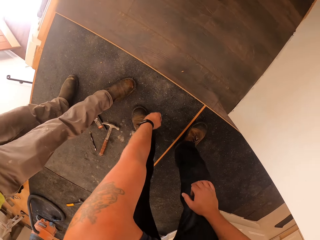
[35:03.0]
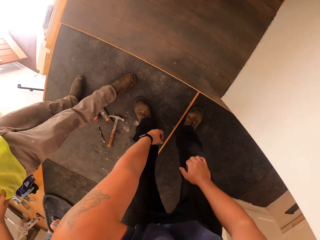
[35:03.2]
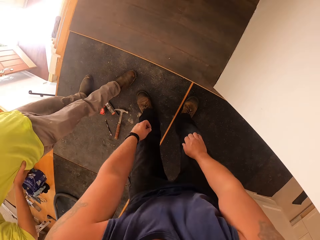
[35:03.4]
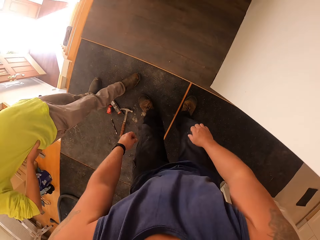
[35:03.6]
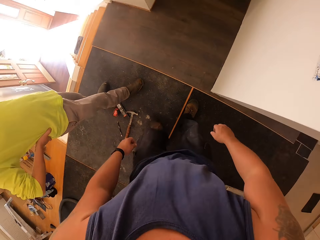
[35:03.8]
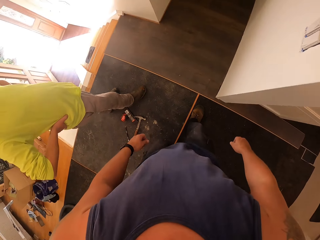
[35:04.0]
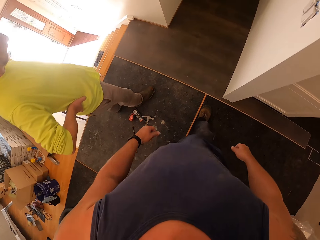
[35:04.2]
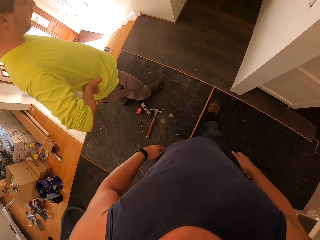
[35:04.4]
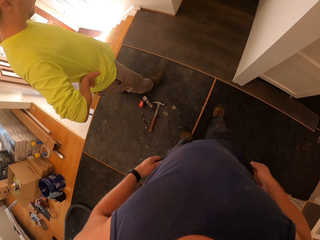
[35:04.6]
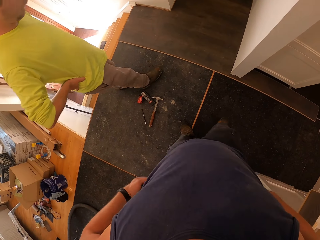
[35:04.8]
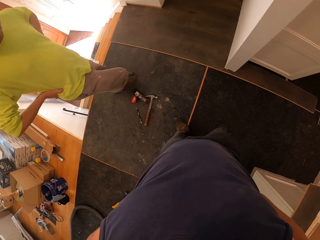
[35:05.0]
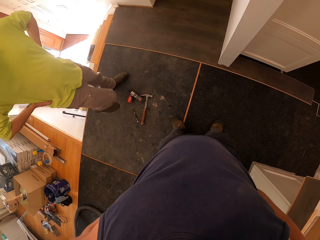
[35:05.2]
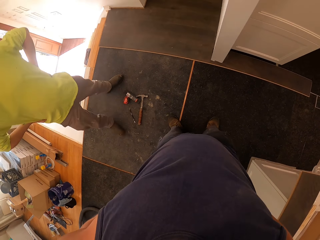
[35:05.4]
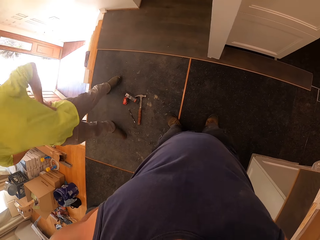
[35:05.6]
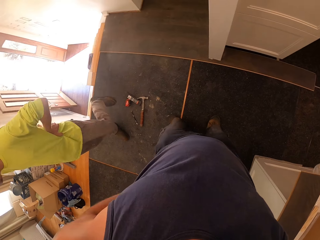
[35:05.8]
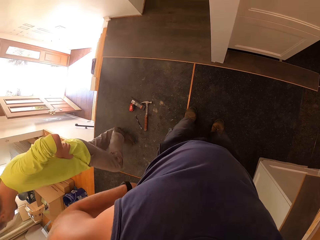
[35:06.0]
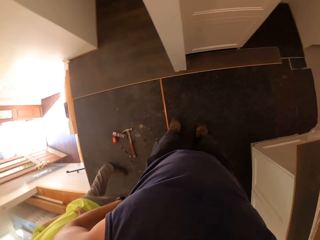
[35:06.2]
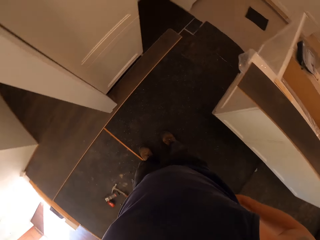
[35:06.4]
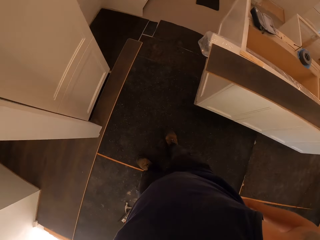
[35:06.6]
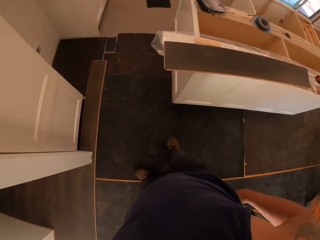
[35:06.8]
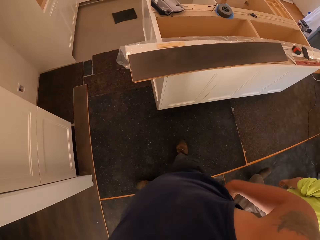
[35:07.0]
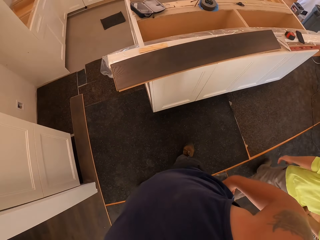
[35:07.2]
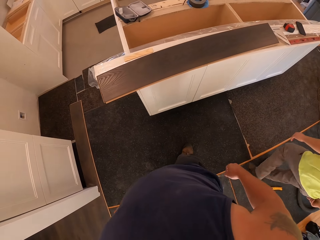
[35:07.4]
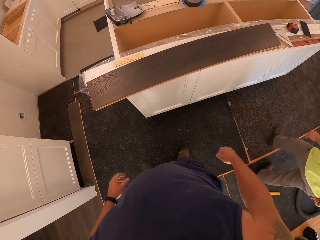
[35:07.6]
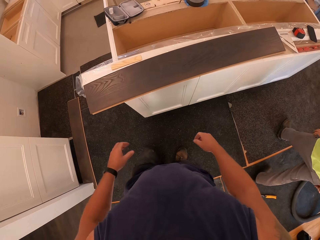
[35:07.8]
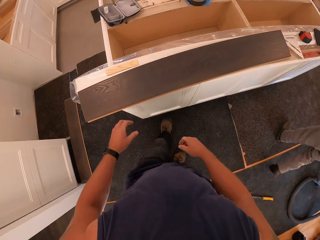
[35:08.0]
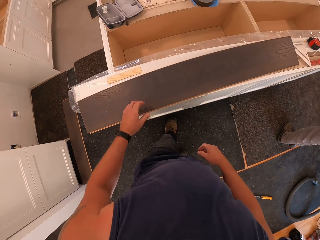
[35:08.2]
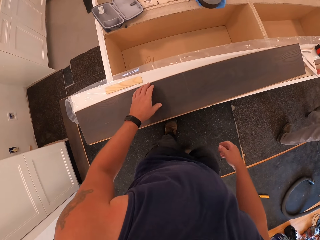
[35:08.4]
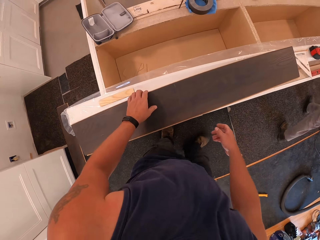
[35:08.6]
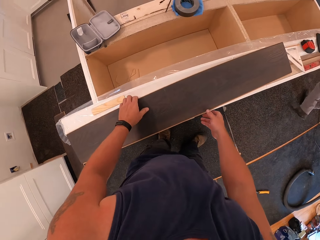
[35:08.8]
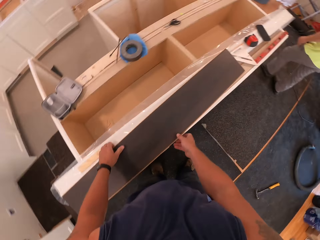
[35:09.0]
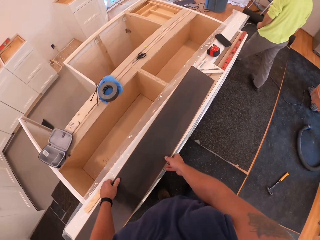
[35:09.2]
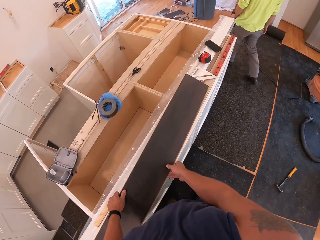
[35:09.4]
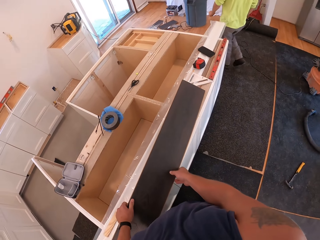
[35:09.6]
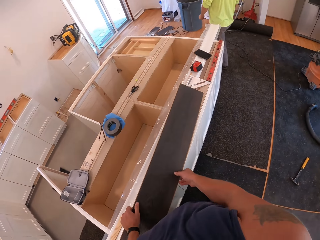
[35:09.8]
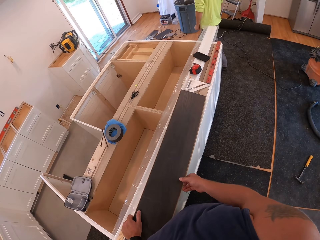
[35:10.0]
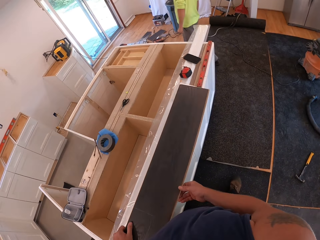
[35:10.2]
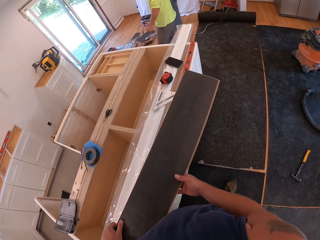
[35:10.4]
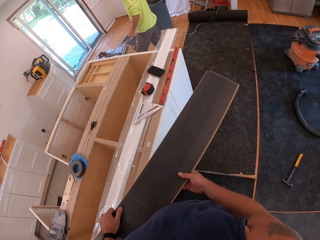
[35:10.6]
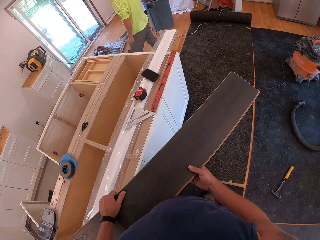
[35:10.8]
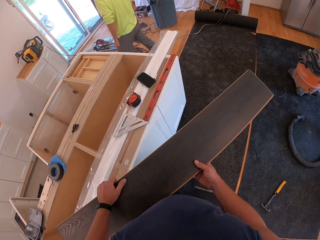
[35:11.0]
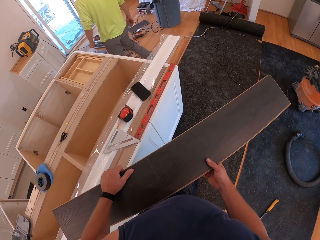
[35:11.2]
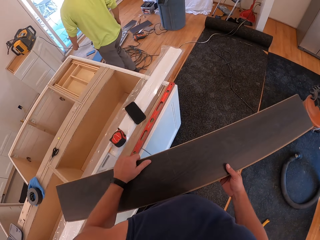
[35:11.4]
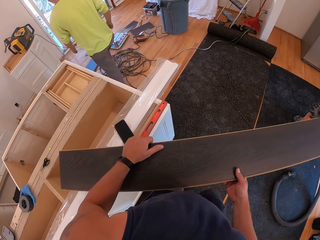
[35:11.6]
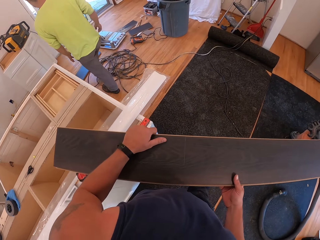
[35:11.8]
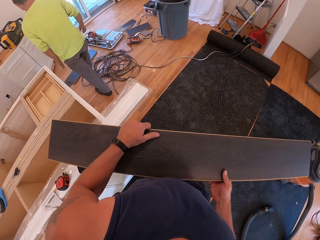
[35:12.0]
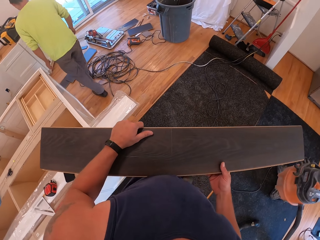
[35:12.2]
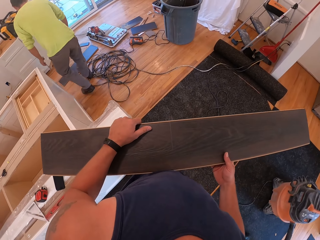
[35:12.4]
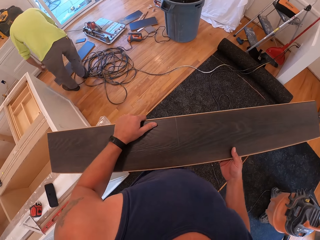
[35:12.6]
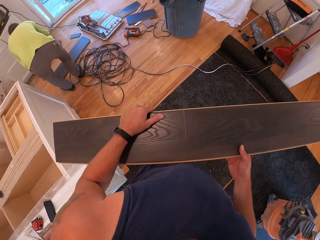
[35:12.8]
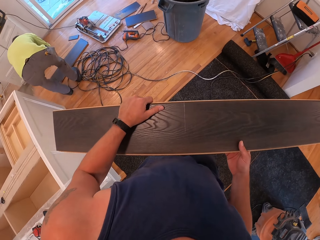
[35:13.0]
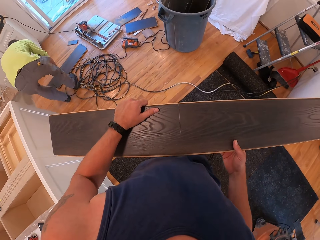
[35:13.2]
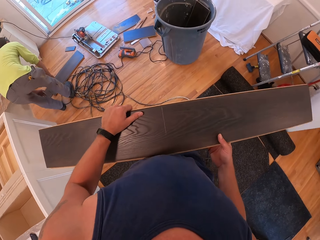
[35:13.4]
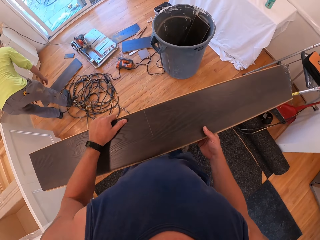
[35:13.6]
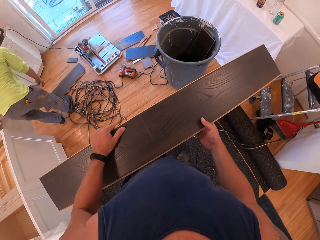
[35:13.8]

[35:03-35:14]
The camera wearer stands up. They move backwards. A man walks past the camera wearer. The camera wearer turns around and moves towards the cabinet. The man walks to a board. The camera wearer picks the board from the shelf with both hands. They walk to an open container or bucket.

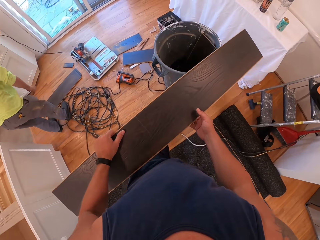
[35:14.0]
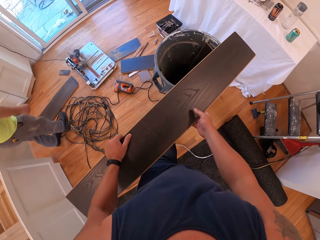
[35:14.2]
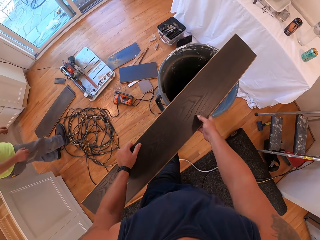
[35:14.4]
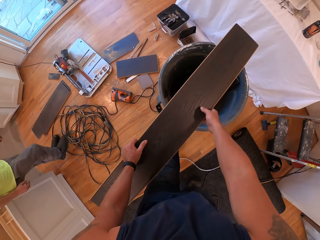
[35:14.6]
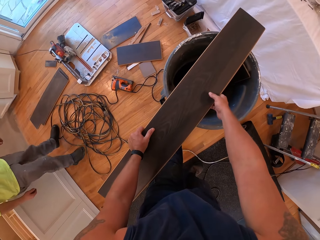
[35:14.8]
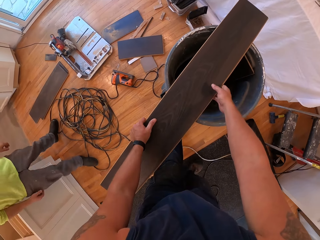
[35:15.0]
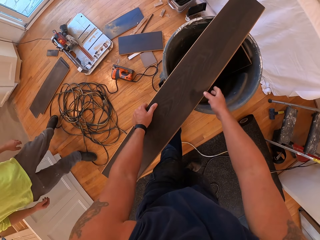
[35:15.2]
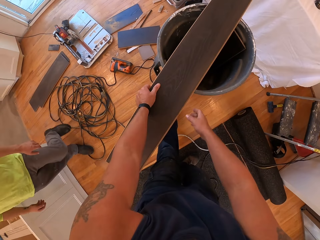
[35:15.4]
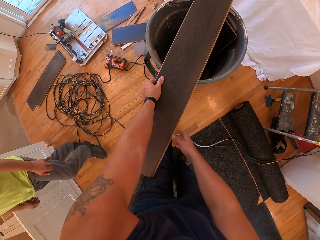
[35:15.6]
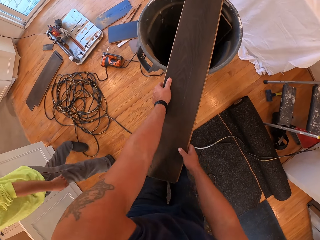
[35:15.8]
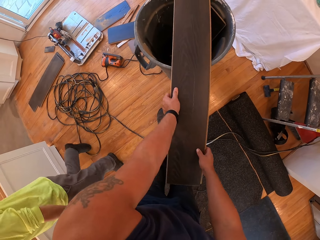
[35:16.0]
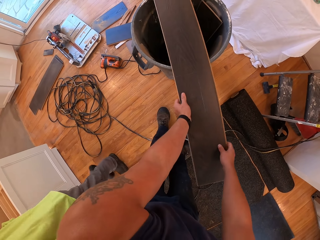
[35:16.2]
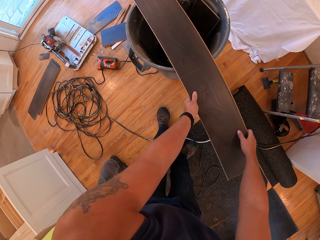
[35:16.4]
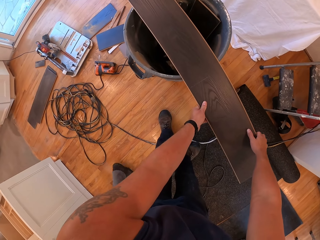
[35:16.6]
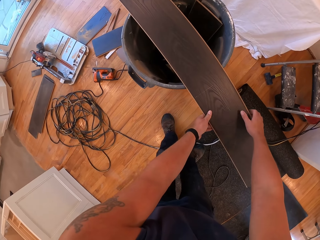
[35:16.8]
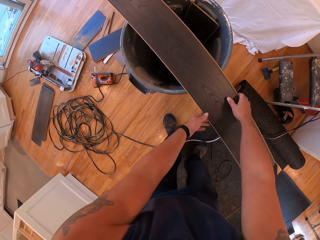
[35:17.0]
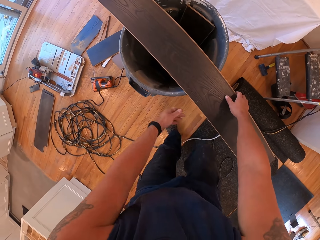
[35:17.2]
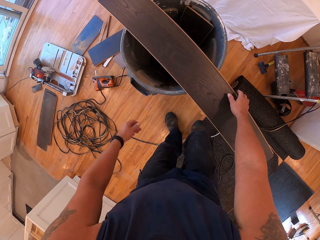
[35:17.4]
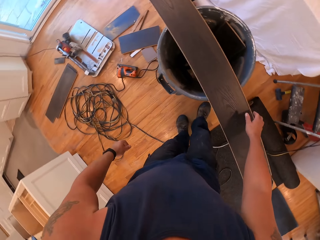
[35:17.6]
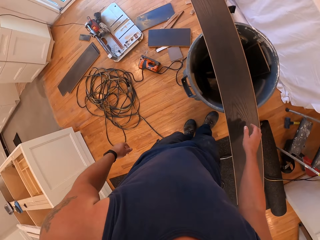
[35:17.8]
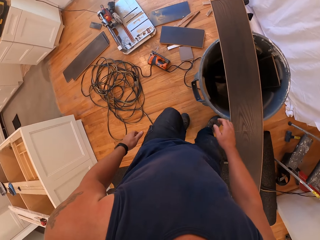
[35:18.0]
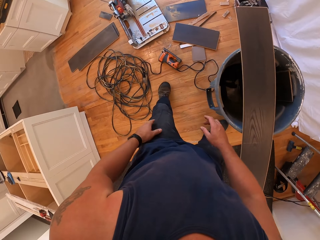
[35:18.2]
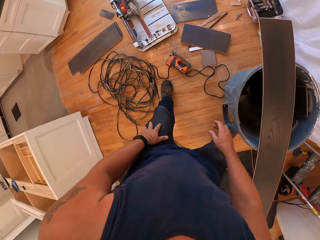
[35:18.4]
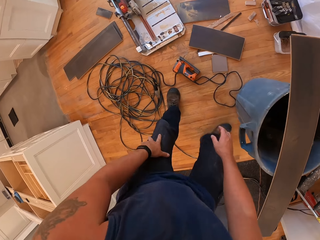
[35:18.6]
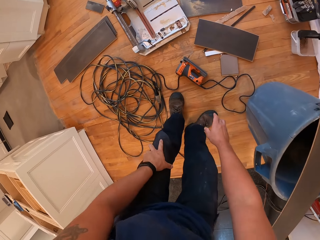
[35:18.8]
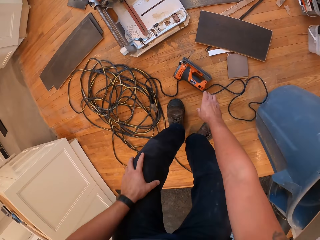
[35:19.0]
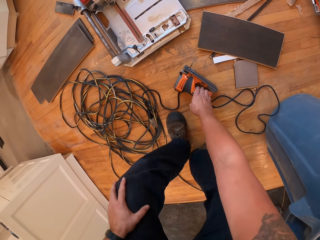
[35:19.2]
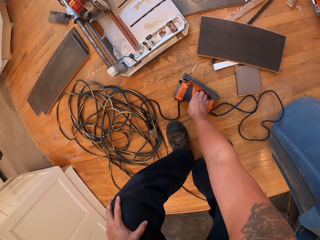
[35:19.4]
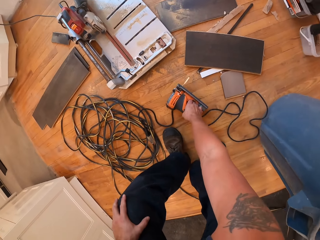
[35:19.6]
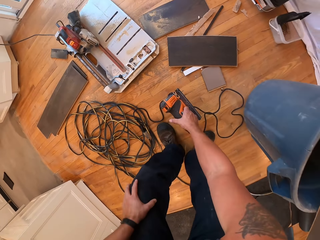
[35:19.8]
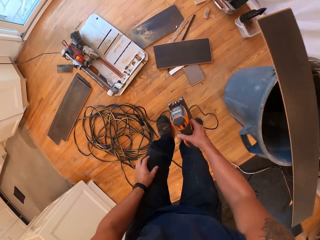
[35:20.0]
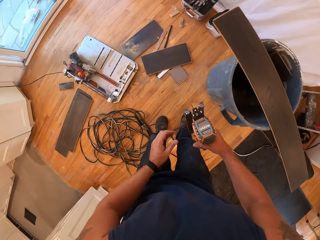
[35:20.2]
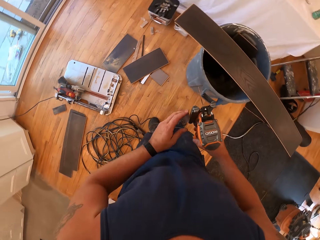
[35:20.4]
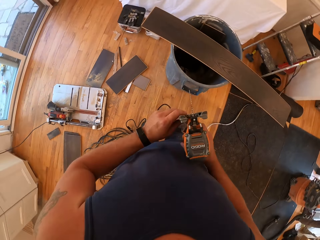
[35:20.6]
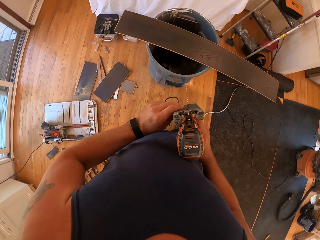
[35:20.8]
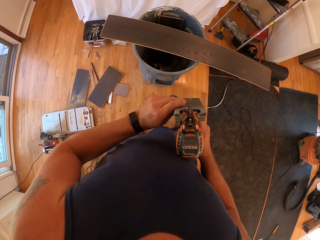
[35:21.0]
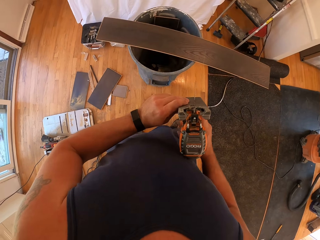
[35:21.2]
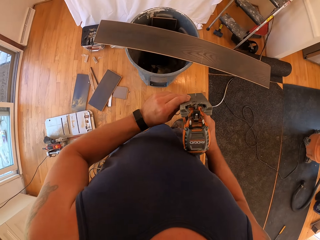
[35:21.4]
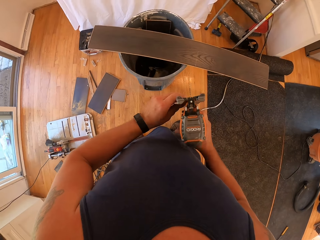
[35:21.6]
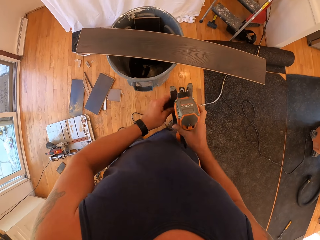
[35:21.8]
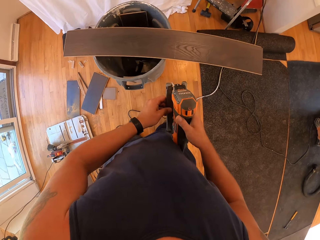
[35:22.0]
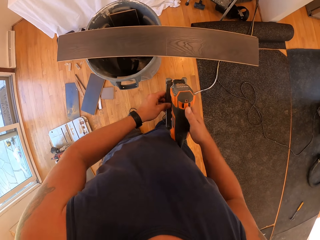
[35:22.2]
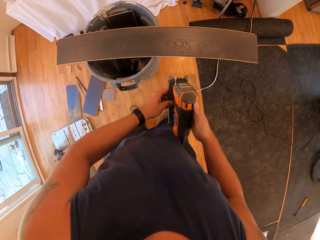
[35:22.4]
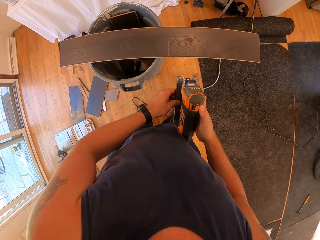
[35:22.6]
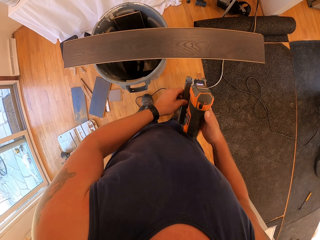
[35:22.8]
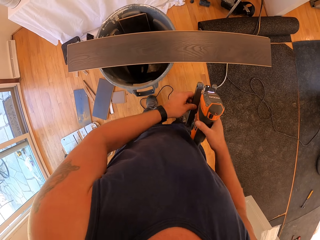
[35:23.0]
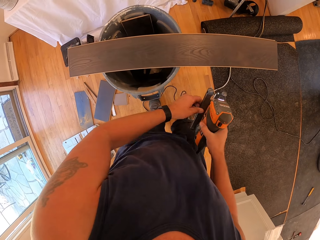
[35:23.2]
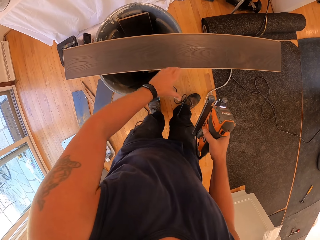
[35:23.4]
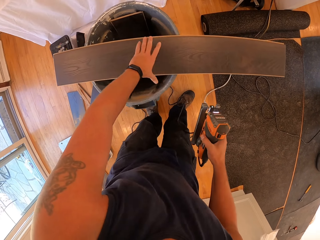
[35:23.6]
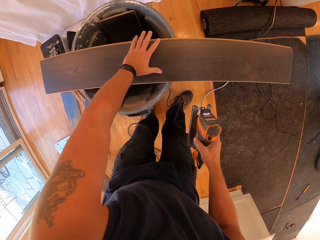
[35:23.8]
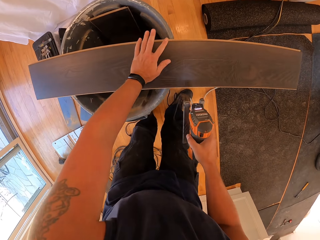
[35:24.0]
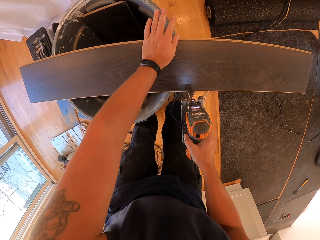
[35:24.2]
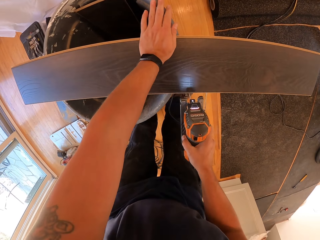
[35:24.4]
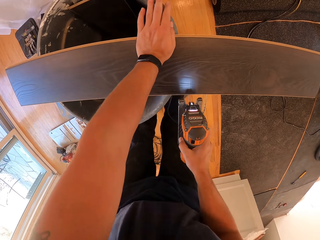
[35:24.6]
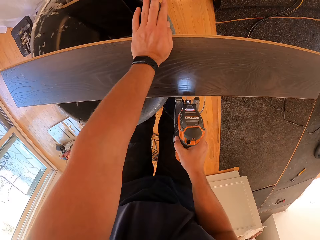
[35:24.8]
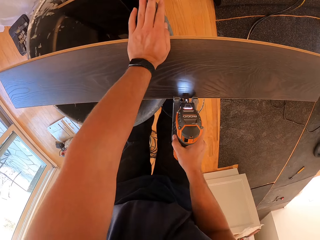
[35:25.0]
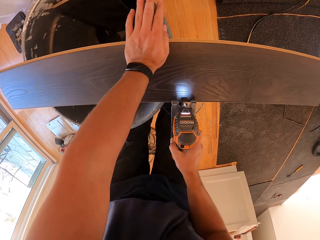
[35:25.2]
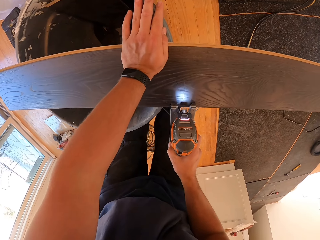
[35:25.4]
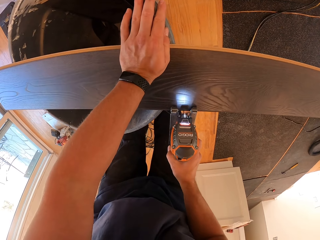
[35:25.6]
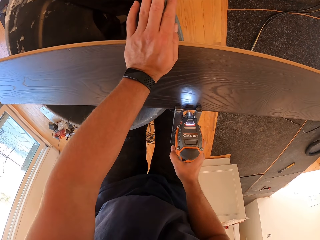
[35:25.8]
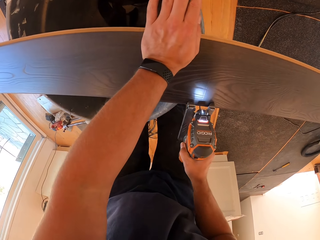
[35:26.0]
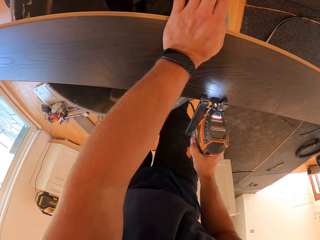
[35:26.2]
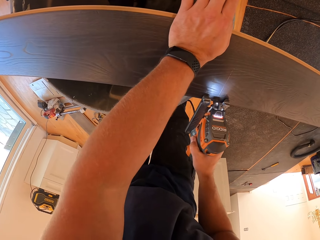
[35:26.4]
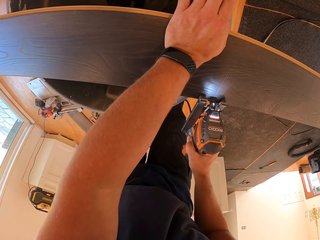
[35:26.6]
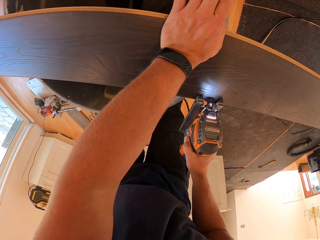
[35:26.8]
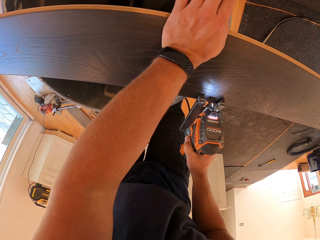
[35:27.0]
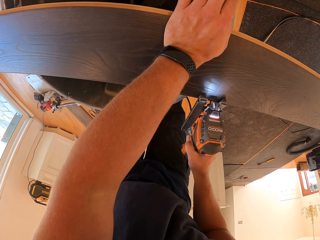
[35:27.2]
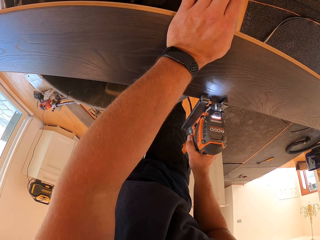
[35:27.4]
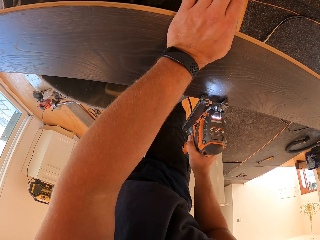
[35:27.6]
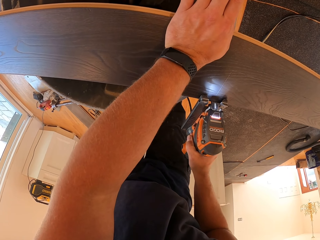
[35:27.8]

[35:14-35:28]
The camera wearer turns the board. They place the board across the open container. They stand up, move sideways and bend down. They pick the electric planer or jig saw from the floor with right hand. They stand up. They move towards the board. They bend down. They cut the board. They plane the board with the electric planer.
